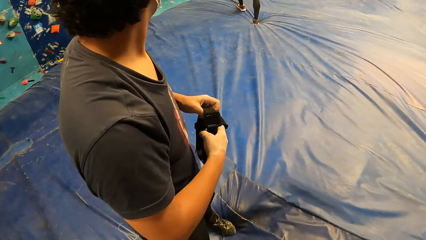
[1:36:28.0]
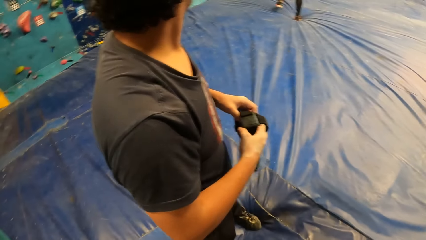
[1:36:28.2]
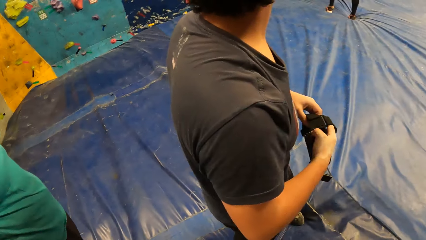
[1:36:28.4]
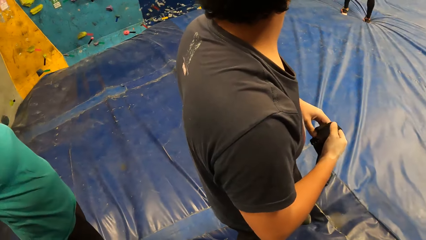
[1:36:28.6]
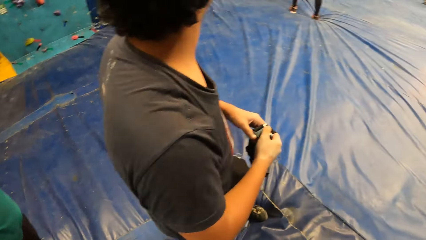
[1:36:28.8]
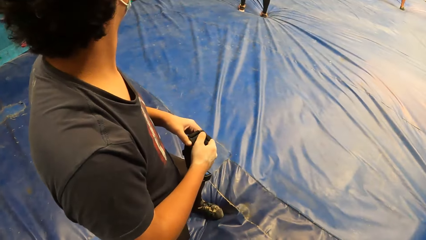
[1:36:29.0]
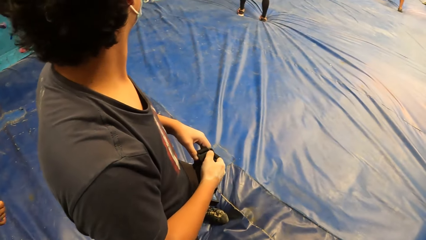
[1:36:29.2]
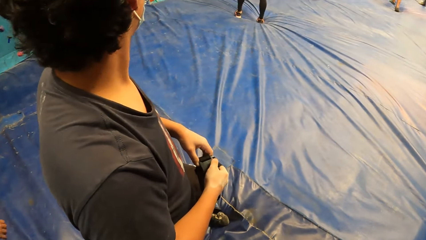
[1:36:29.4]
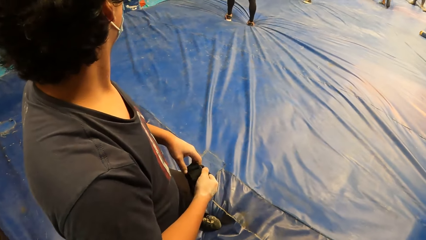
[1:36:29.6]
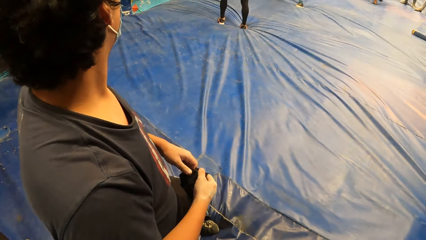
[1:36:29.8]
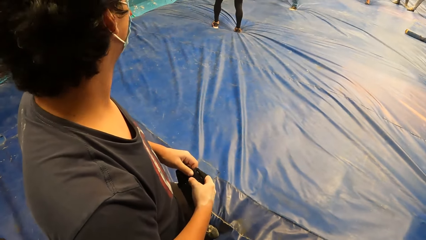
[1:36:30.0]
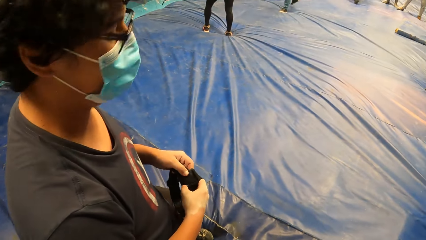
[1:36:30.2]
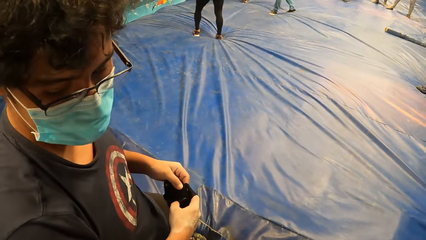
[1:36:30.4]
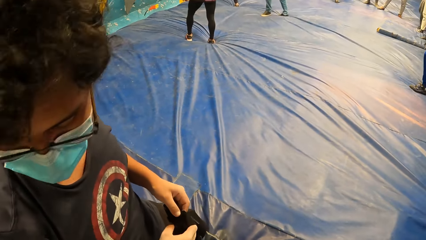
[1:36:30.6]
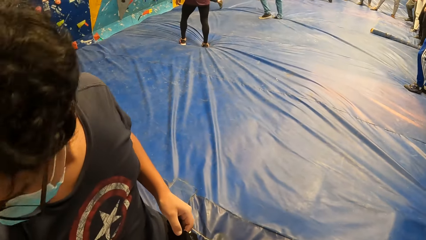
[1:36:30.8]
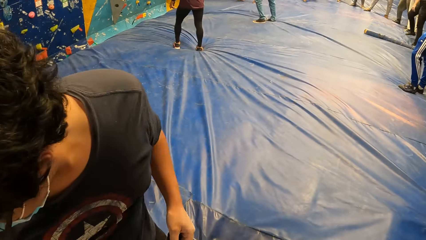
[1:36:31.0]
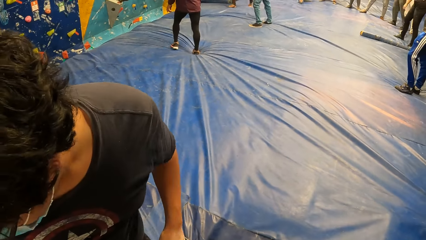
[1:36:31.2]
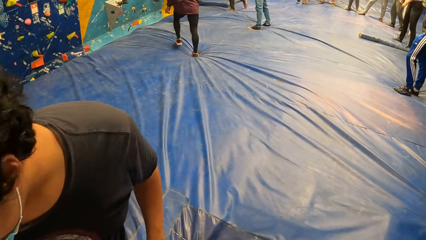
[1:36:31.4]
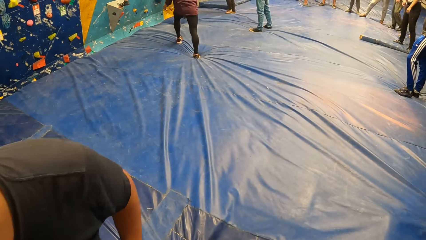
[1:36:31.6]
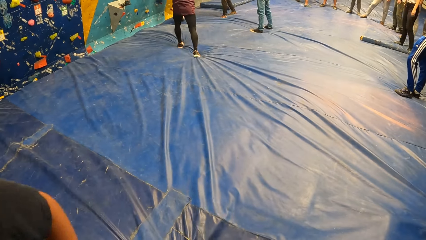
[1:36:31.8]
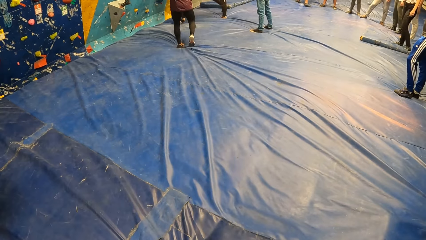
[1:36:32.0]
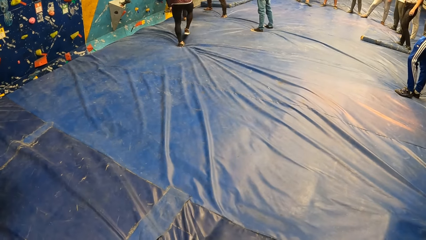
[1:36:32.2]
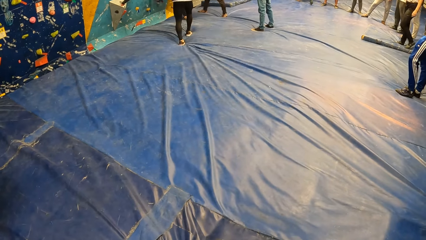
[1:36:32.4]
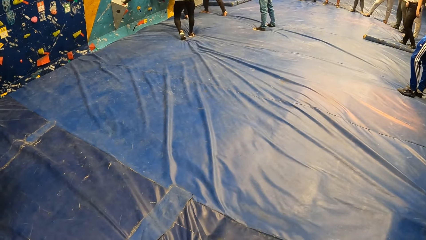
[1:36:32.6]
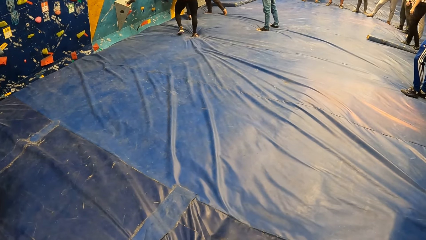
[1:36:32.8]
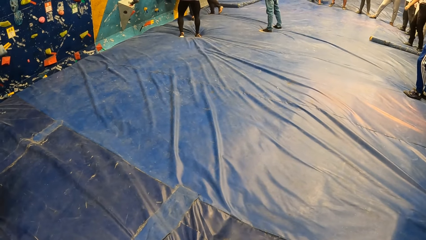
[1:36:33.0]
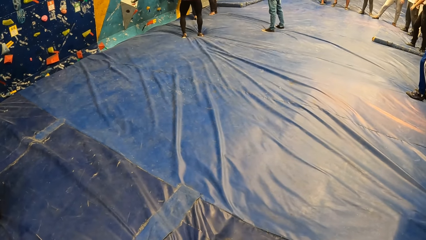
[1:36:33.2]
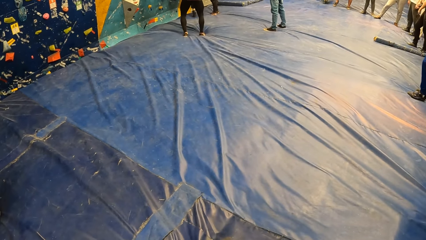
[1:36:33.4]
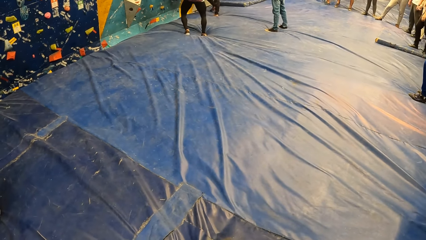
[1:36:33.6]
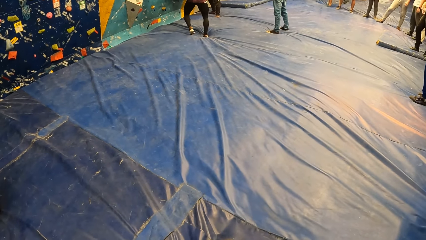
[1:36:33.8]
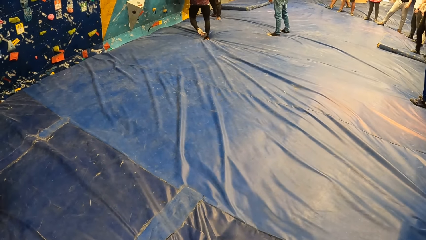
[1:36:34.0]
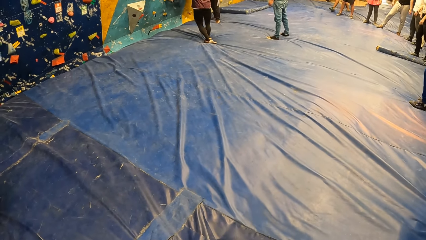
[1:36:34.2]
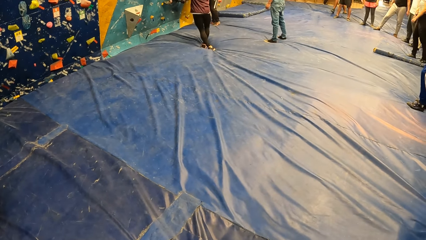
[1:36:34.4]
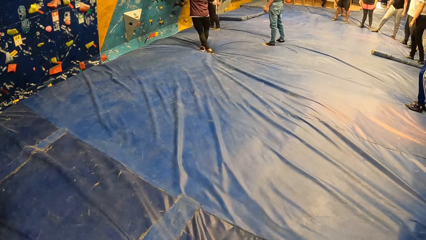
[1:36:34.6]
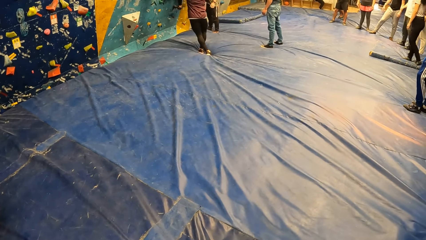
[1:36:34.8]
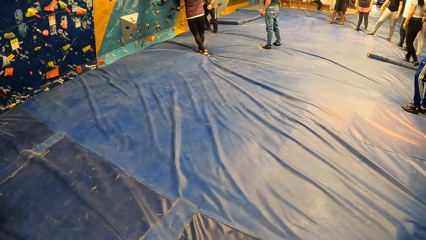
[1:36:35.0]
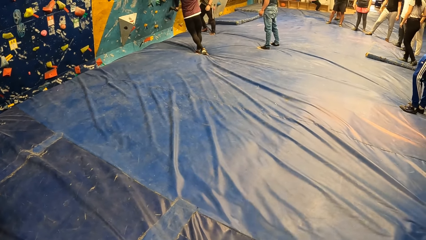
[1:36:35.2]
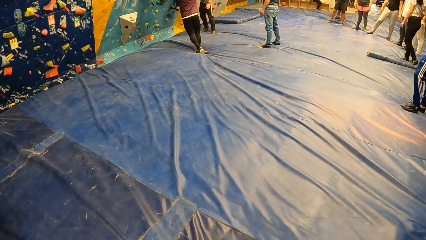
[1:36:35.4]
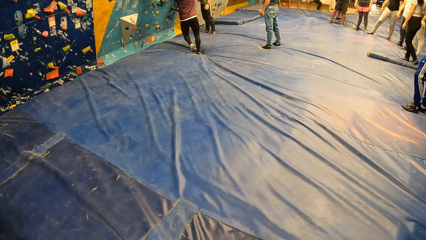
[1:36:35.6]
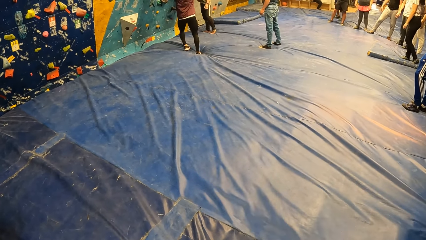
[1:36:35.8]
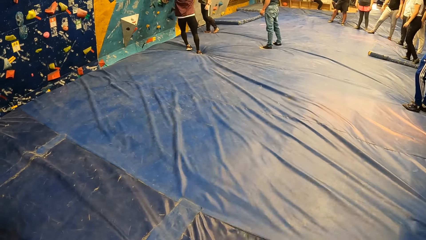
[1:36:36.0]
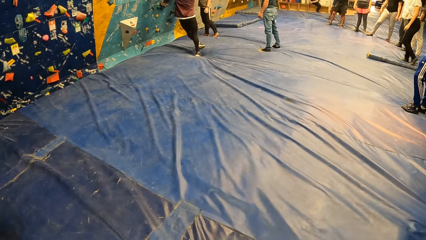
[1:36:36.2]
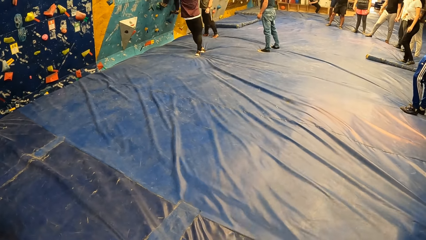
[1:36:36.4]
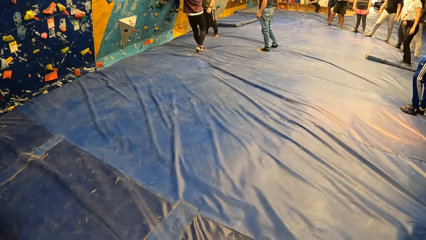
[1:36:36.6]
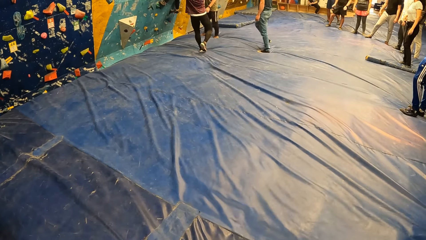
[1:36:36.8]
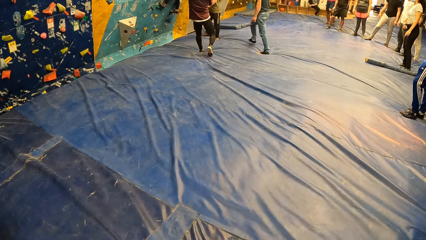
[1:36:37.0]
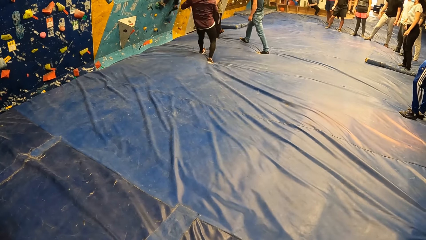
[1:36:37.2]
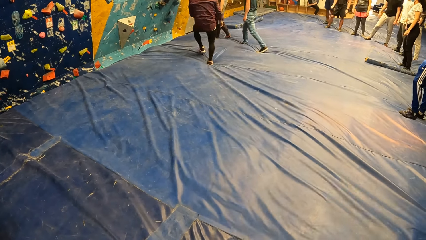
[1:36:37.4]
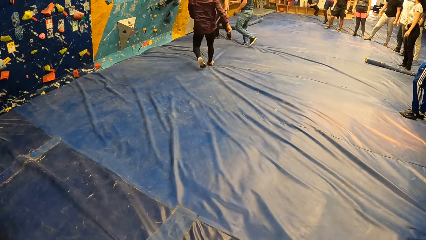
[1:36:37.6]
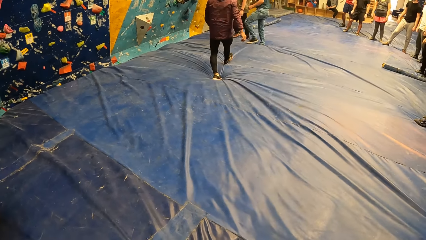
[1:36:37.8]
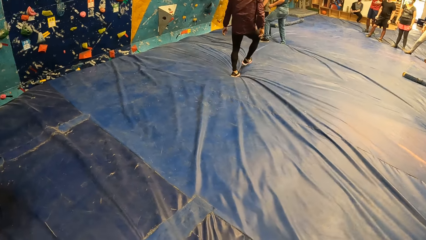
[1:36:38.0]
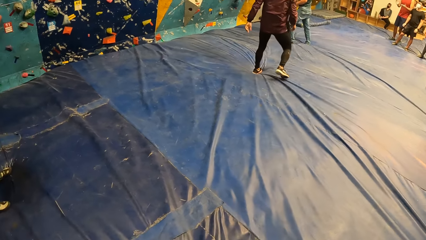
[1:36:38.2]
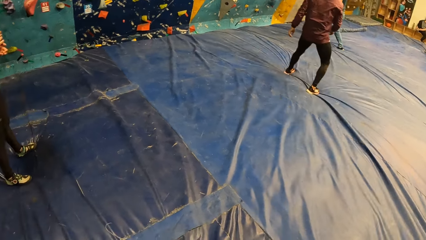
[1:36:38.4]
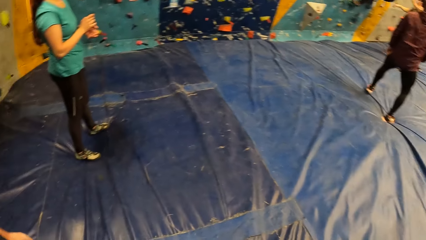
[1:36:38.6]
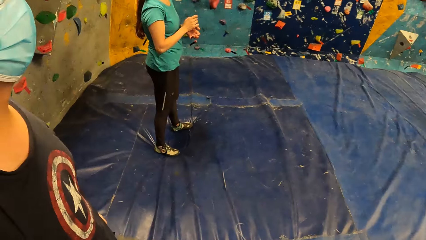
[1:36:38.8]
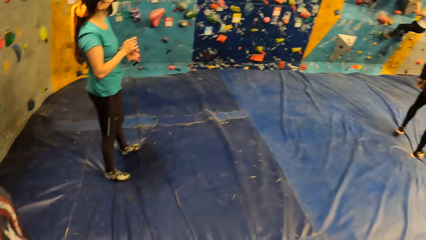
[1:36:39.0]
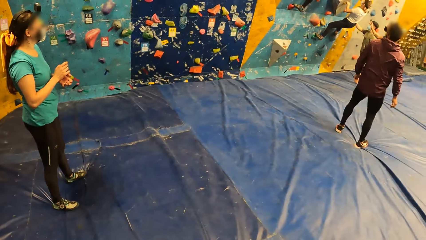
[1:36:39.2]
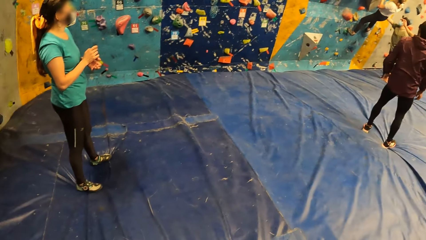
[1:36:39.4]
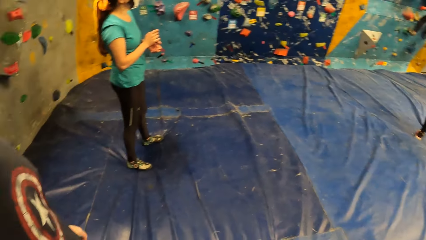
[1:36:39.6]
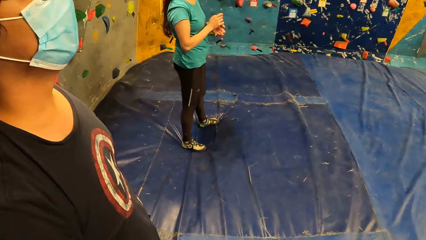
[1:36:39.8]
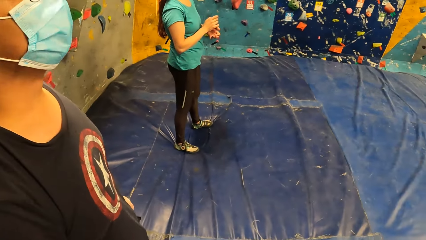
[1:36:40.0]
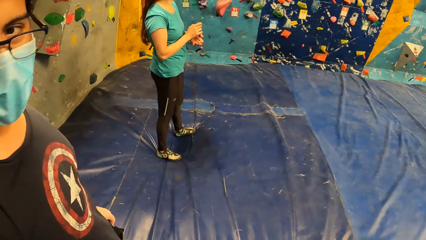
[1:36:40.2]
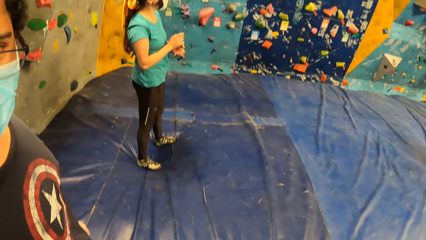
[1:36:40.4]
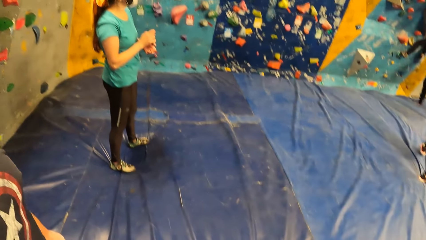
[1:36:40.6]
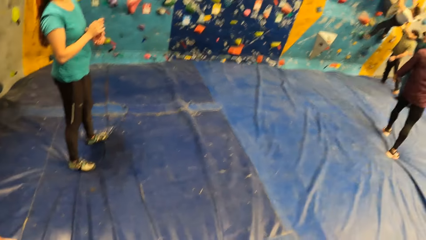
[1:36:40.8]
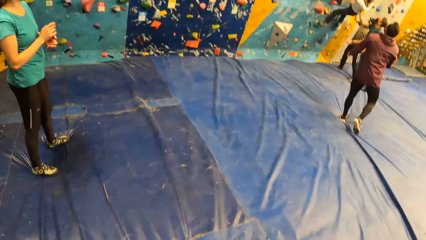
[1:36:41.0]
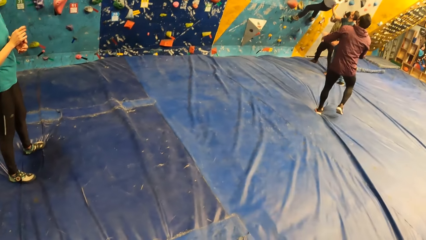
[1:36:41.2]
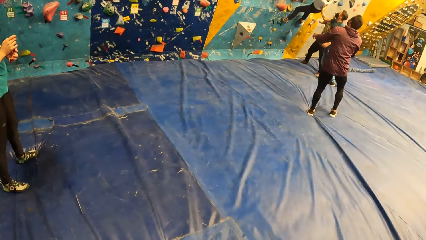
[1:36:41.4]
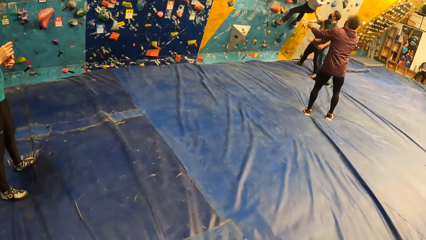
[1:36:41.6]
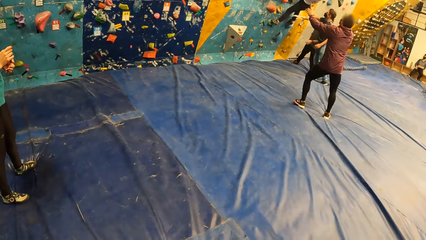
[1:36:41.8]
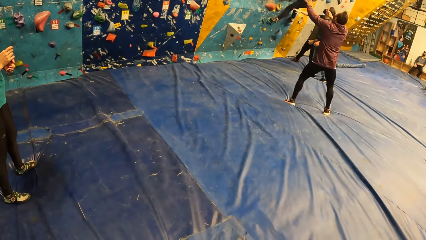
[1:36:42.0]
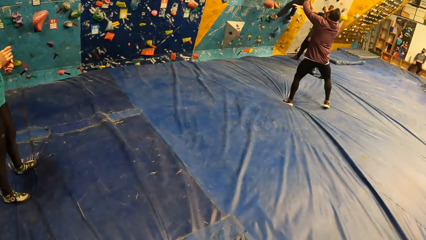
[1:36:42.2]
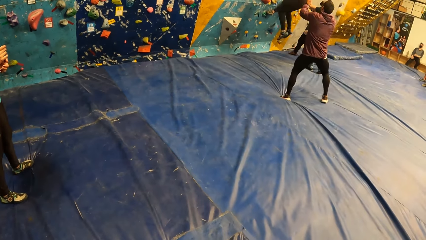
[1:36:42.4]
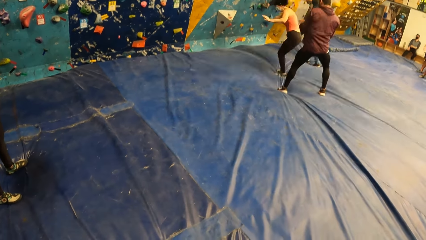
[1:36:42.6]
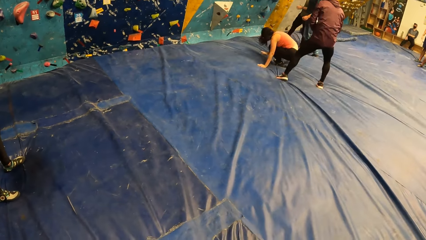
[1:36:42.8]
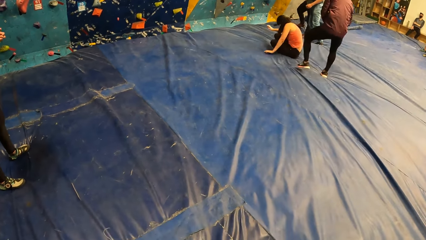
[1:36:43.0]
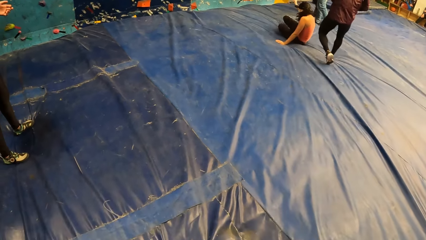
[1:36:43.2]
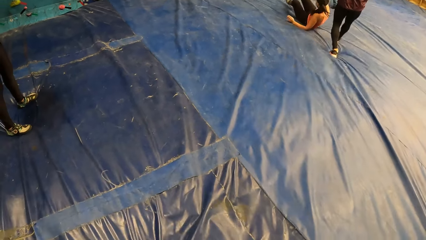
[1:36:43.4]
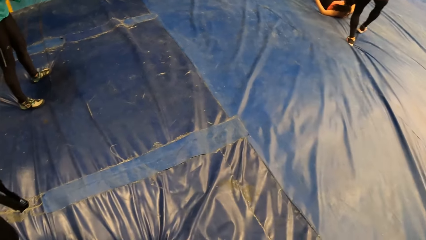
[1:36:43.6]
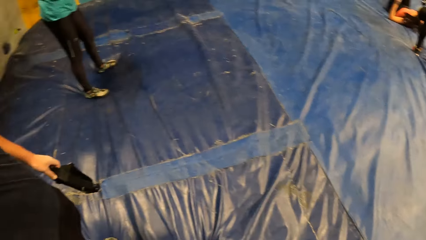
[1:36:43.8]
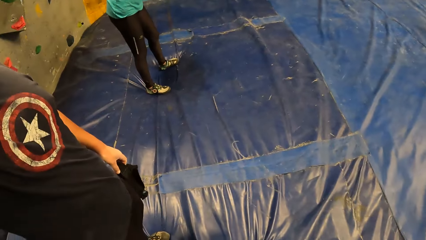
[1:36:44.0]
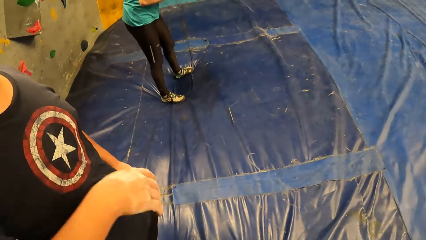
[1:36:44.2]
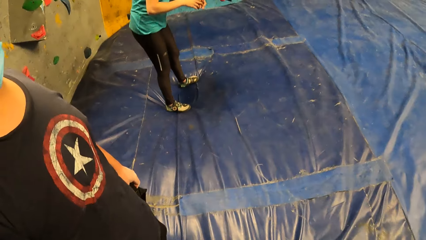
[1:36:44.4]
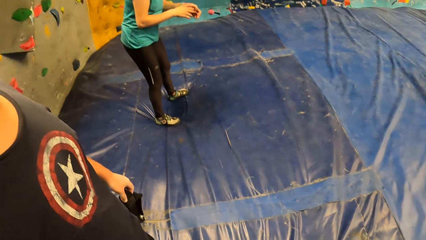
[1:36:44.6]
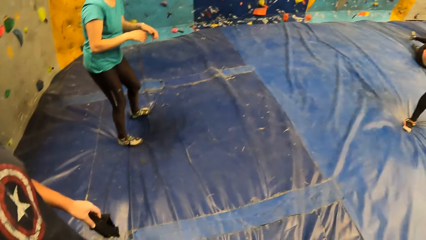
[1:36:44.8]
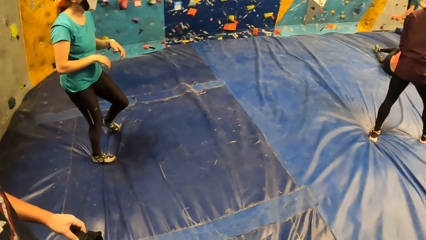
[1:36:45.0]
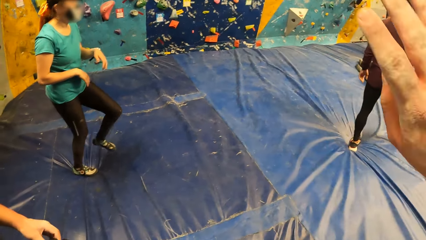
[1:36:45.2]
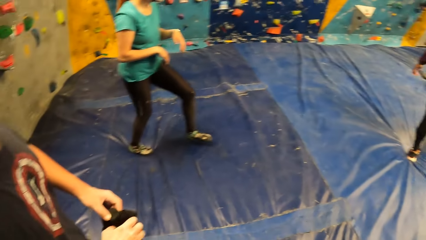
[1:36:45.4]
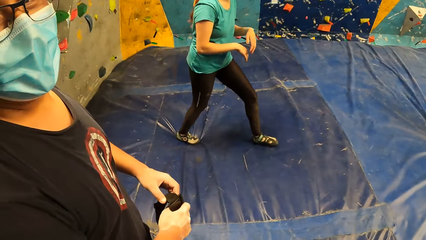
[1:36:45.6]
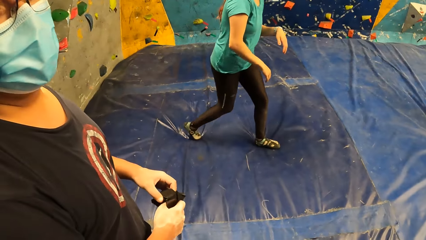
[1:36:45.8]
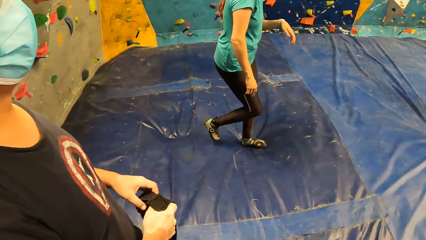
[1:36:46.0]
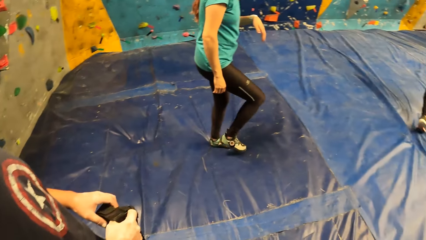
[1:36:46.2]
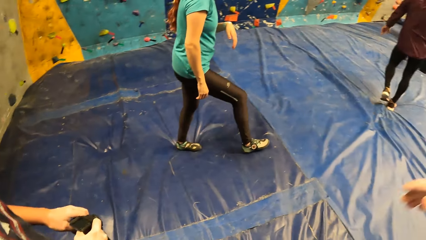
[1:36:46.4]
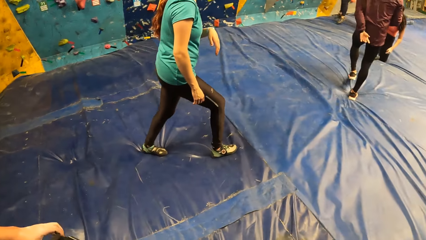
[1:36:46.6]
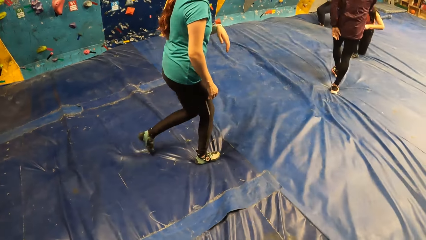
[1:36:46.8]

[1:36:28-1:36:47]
The camera wearer looks at the colleagues. A man moves to the wall. The man moves backwards. The camera wearer looks around. A woman climbs the wall. Another woman jumps down. The camera wearer looks round. Another woman walks past a man.
